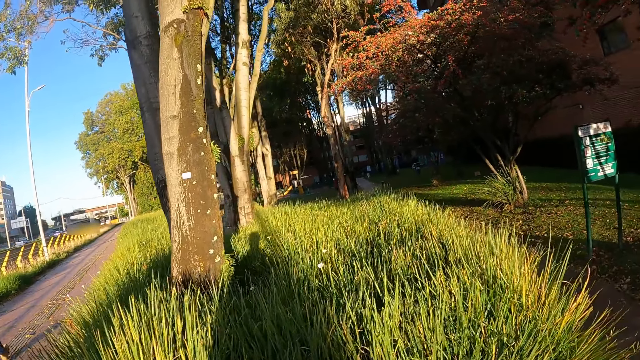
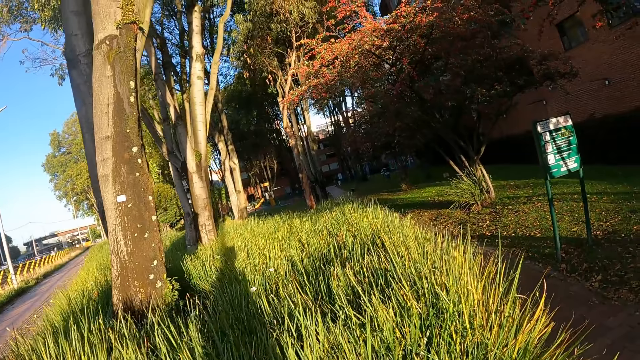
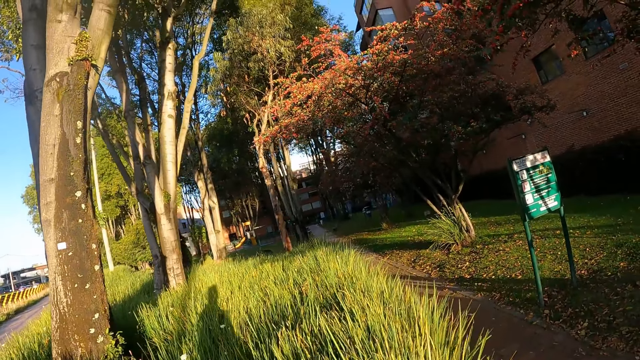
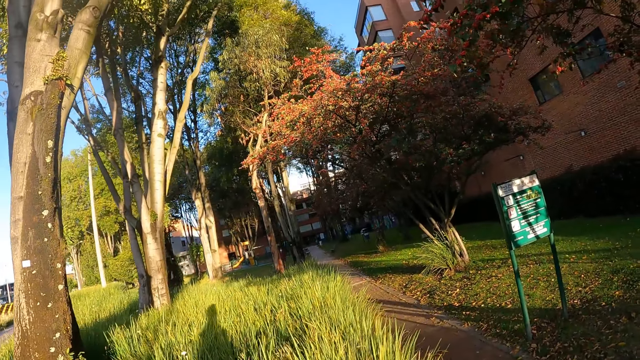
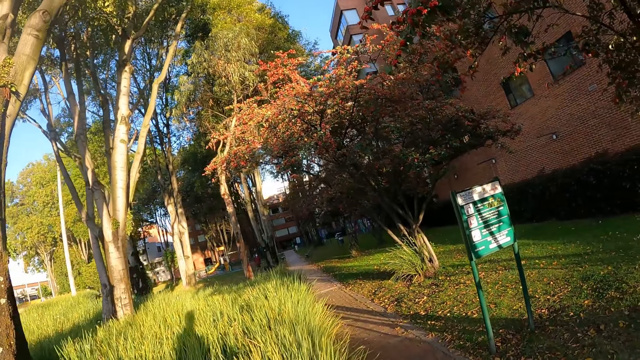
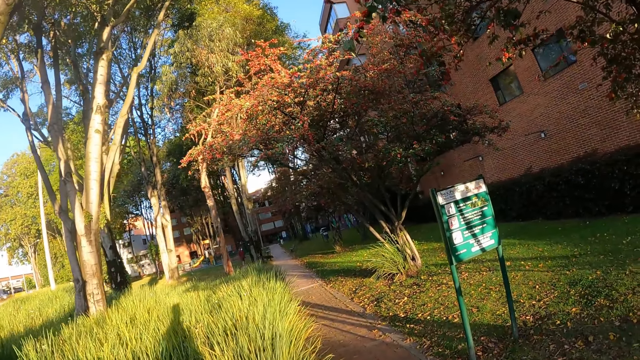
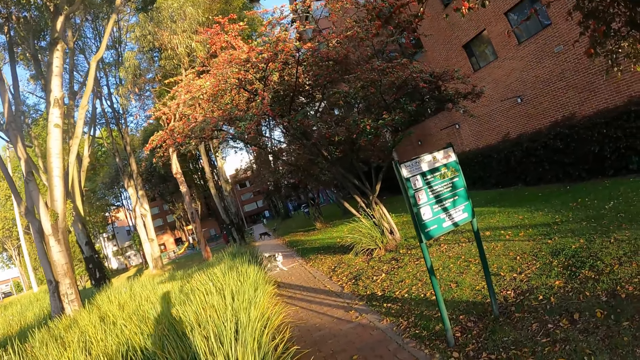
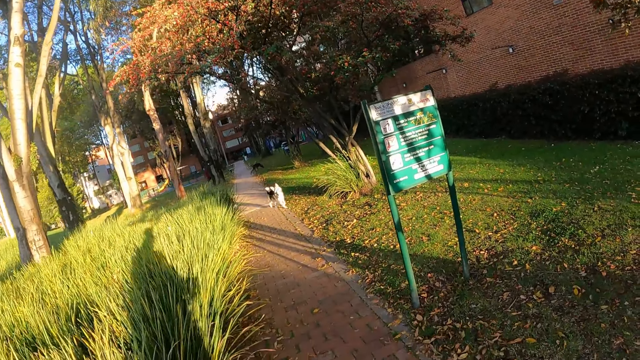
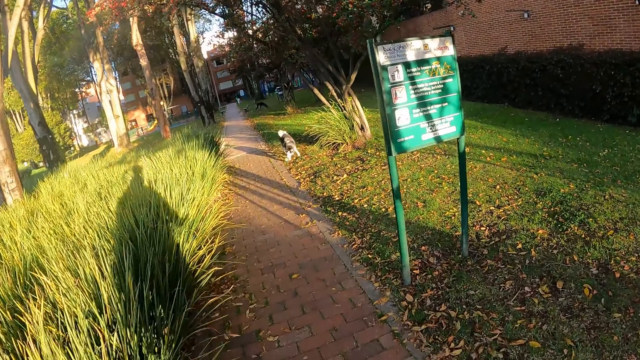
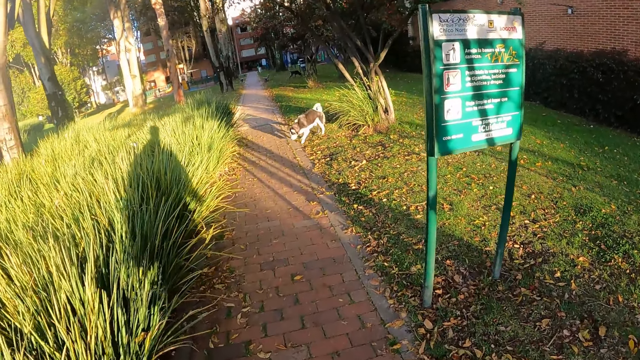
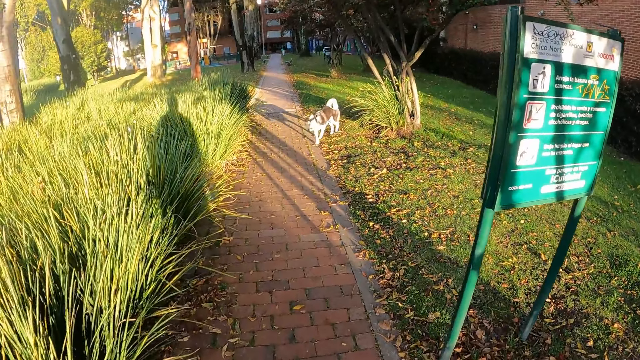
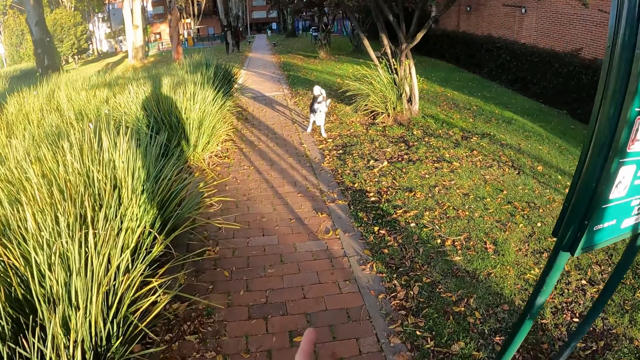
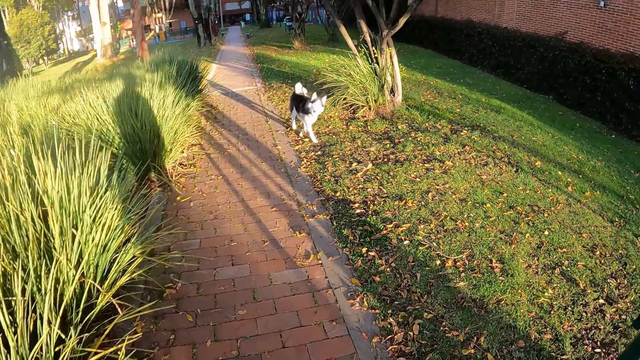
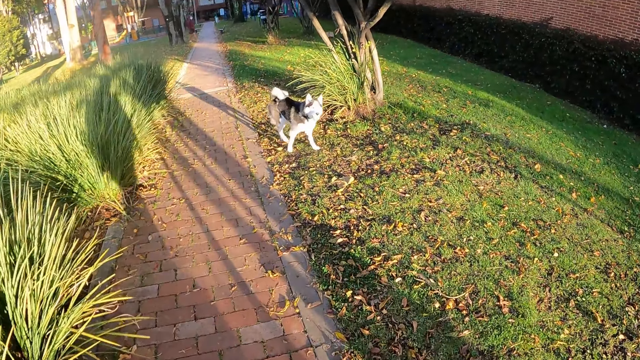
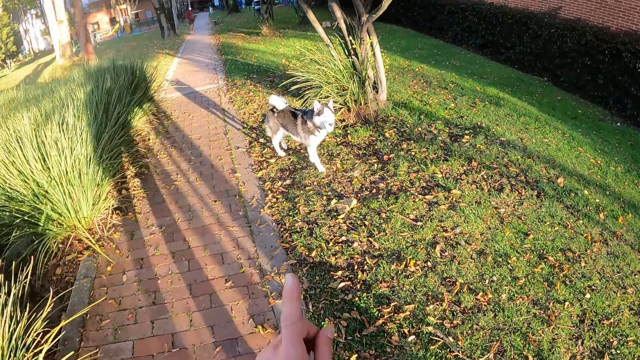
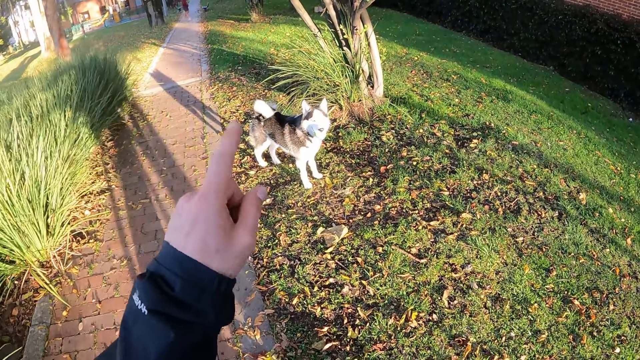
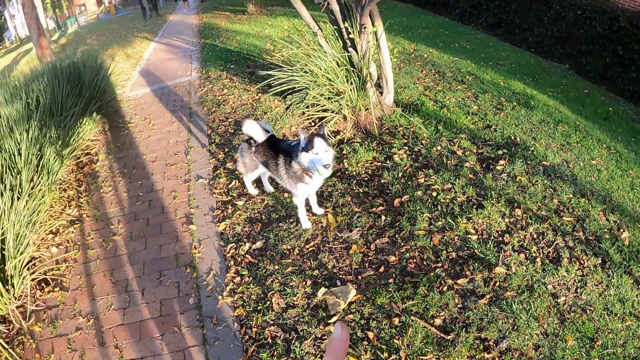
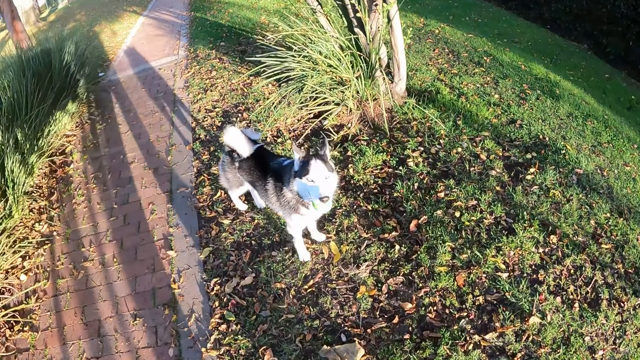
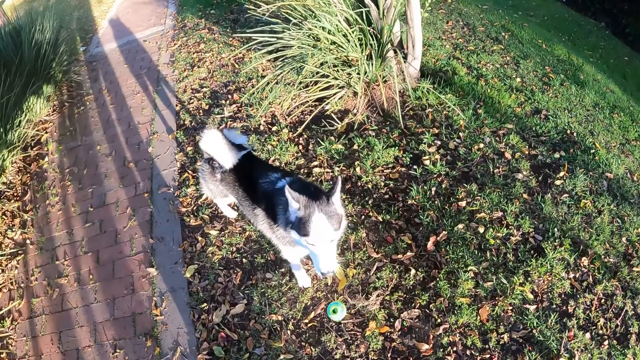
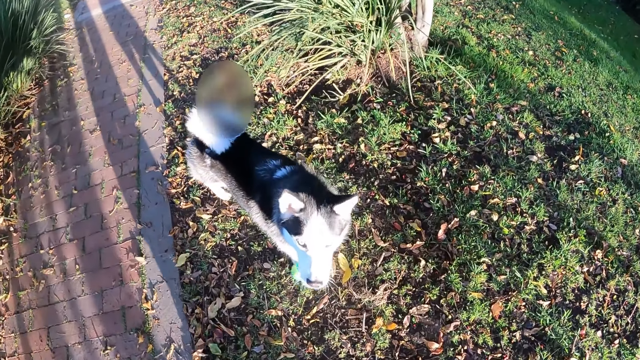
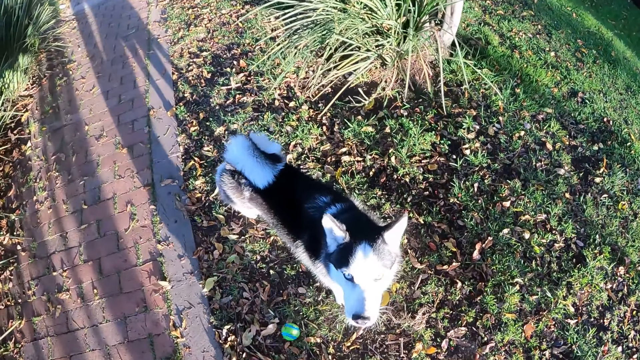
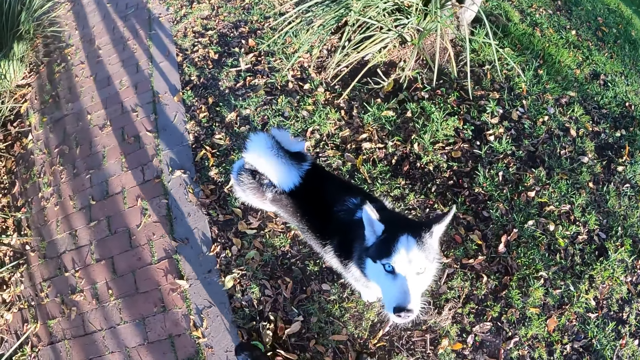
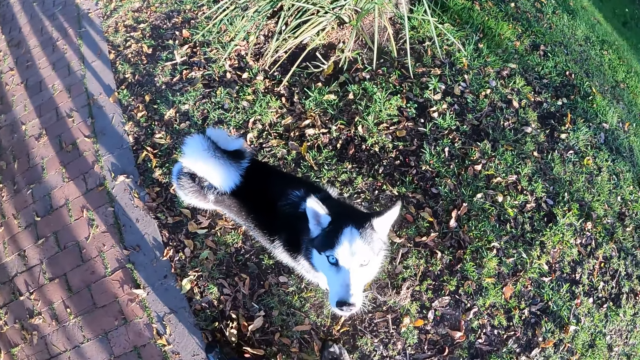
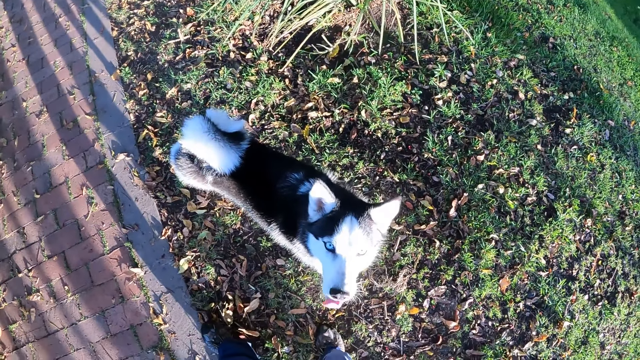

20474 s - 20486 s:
The camera wearer walks on a road path. The dog drops a ball in its mouth on the ground.

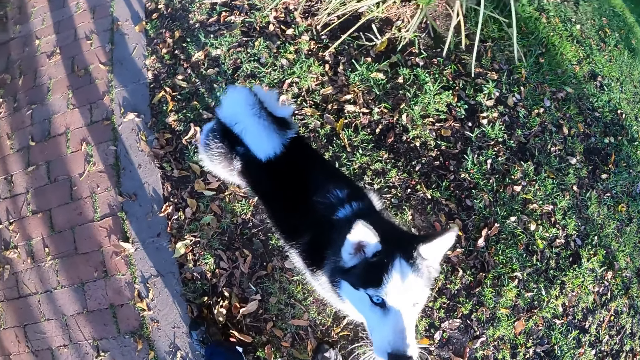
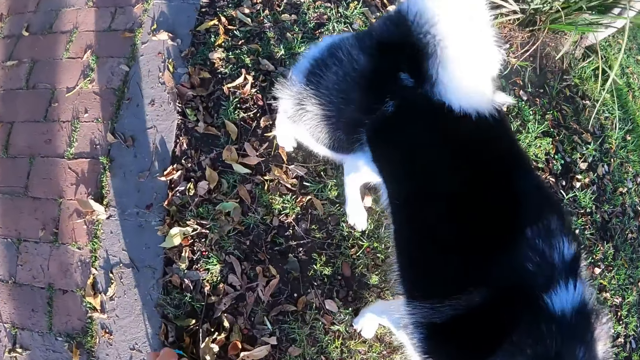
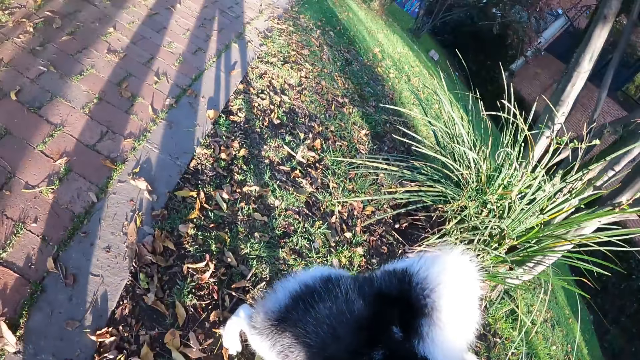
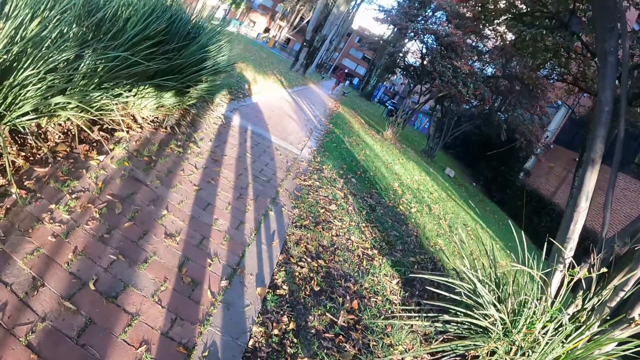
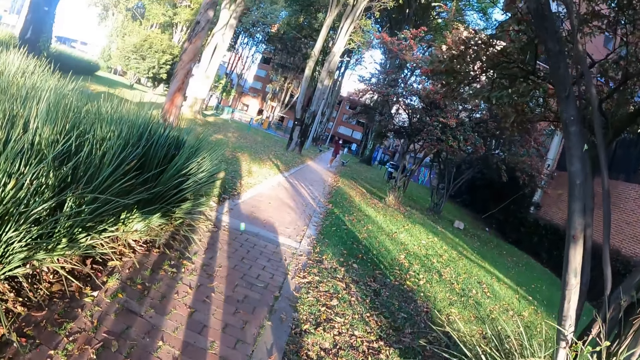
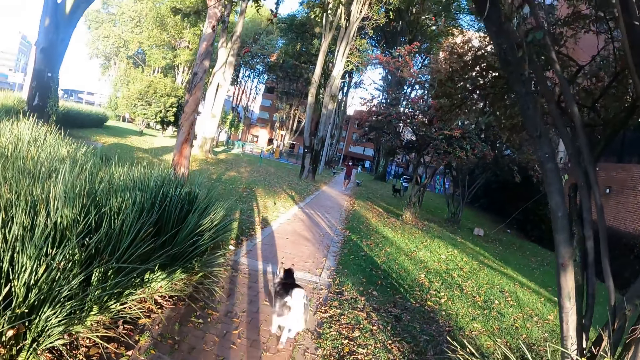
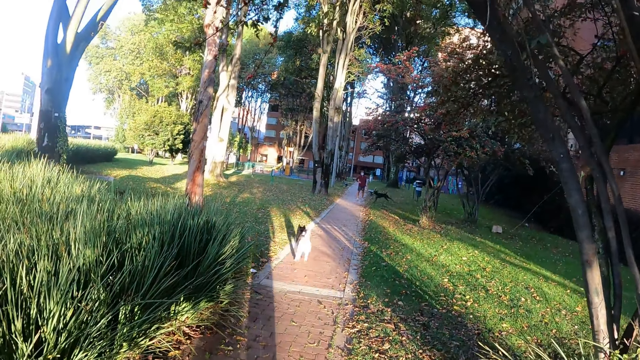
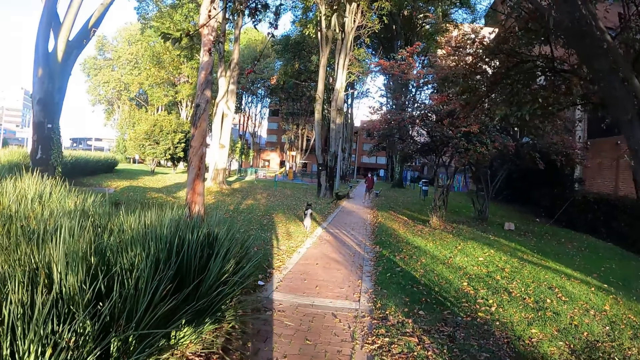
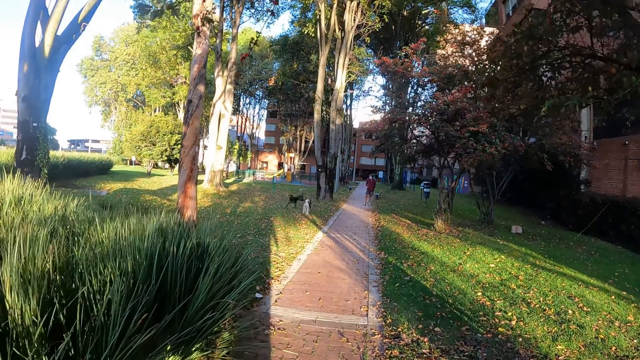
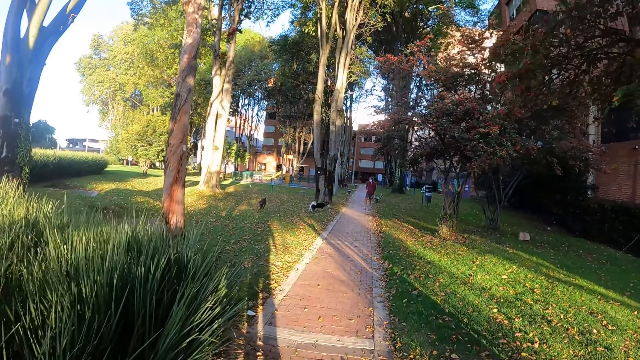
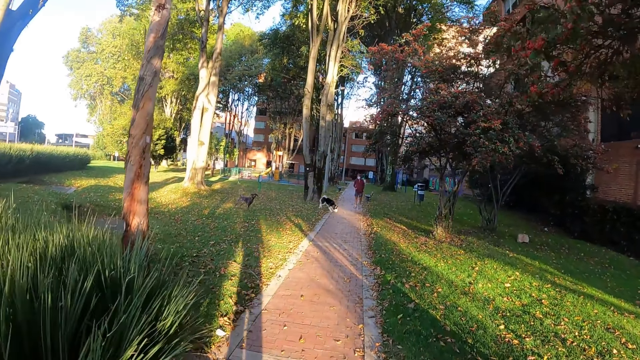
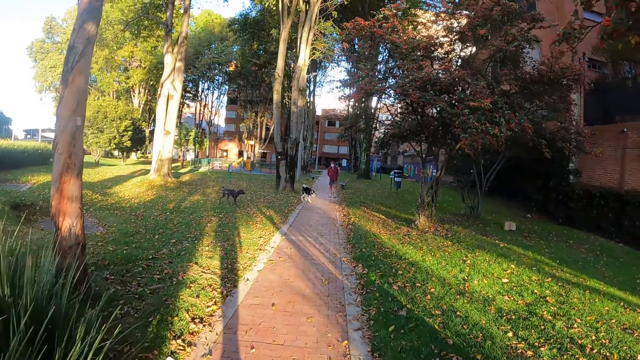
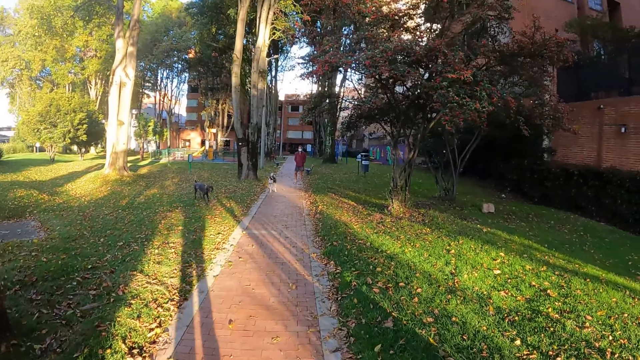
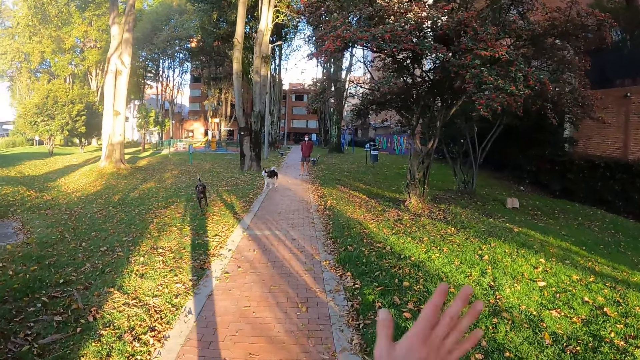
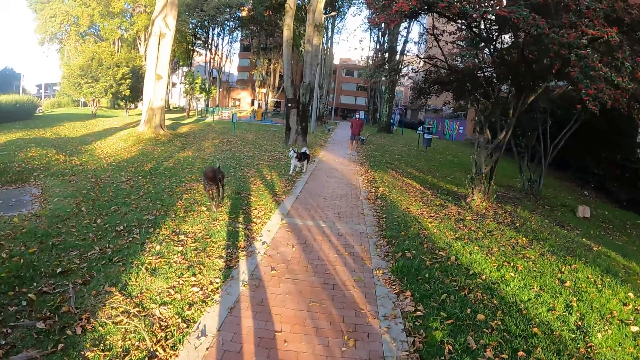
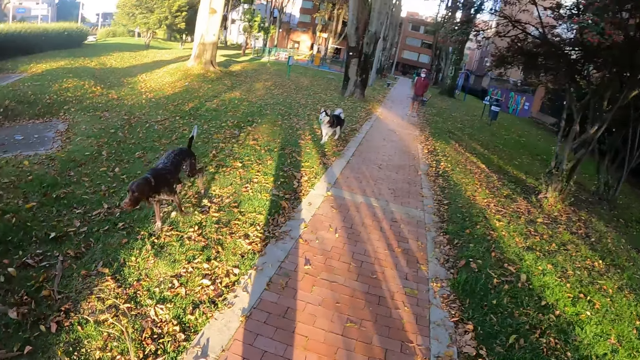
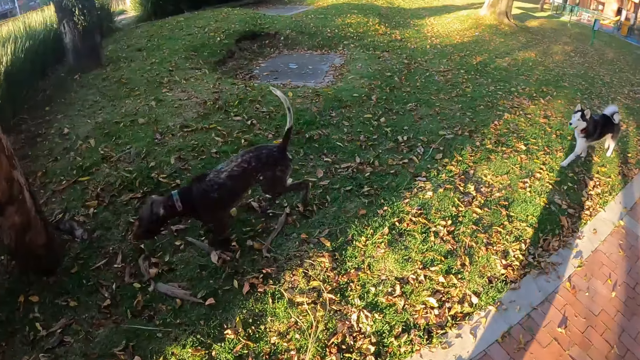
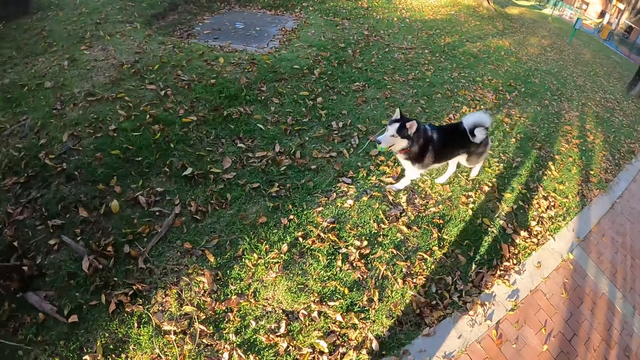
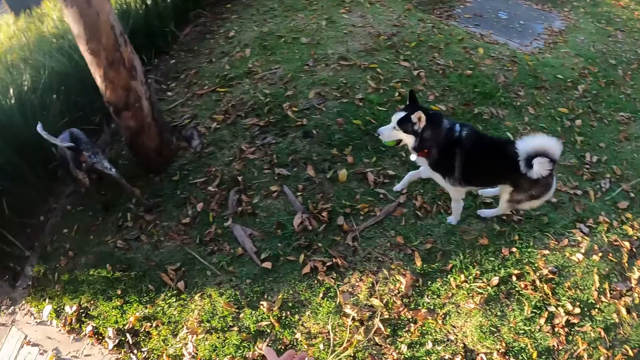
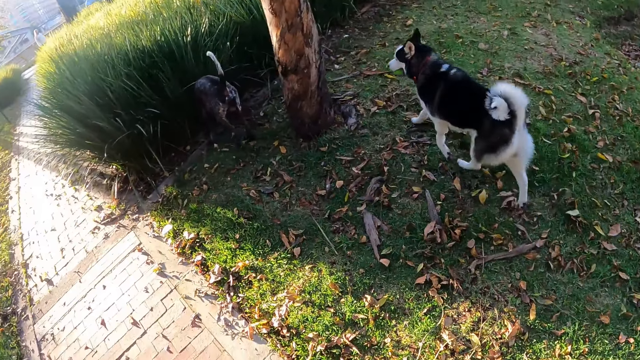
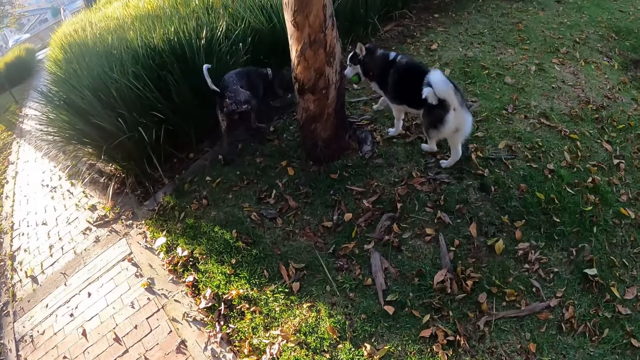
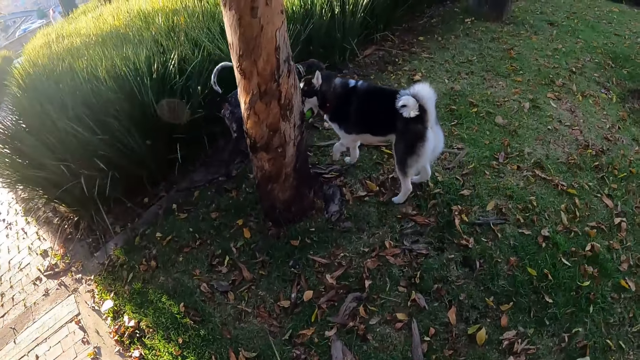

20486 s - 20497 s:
The camera wearer touches the dog. He throws the ball with his left hand. The dog runs towards the ball. The dog picks up the ball on the ground with its mouth. Another dog runs past the camera wearer. The first dog runs past the camera wearer with the ball in its mouth.
